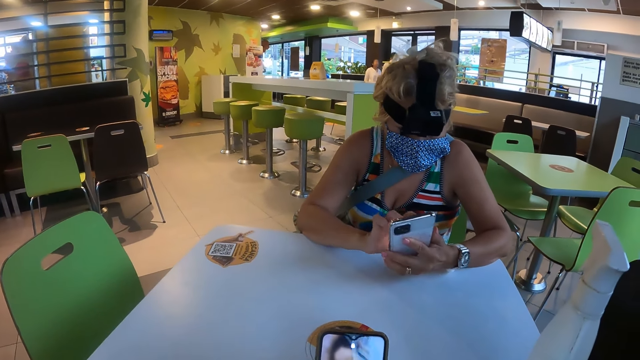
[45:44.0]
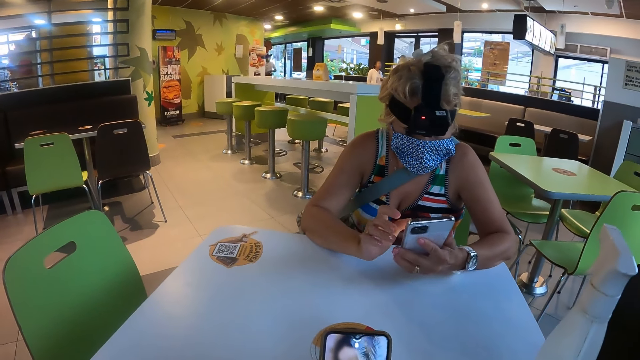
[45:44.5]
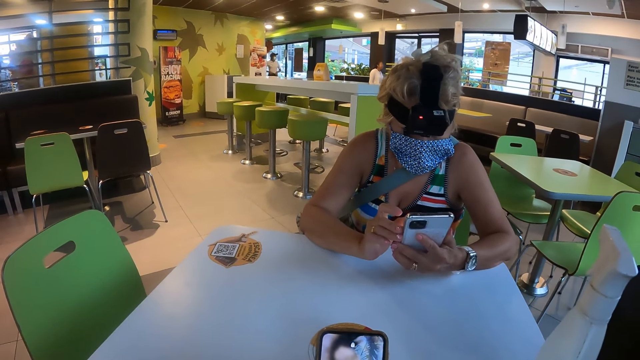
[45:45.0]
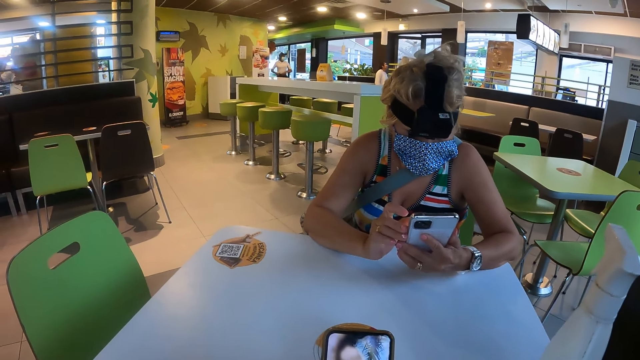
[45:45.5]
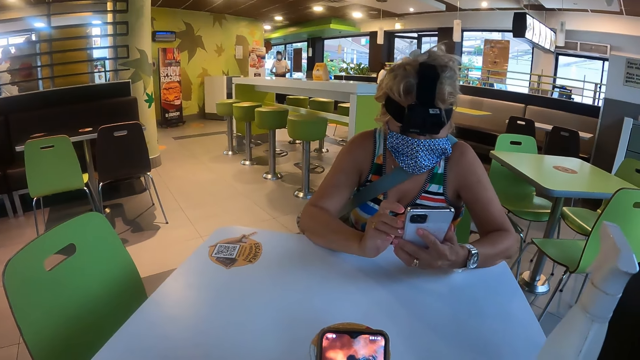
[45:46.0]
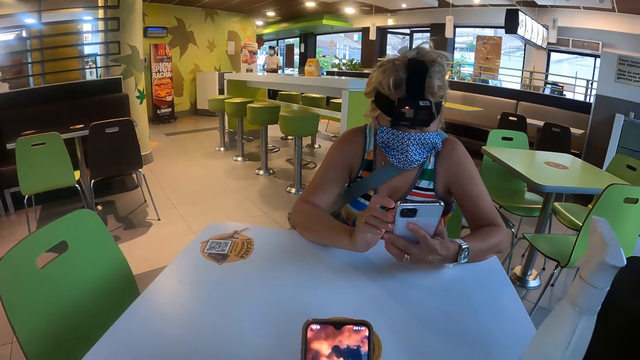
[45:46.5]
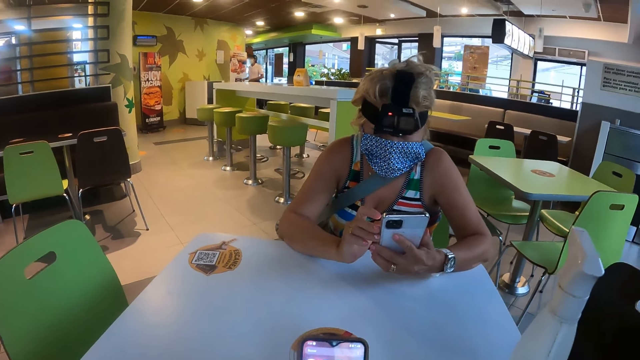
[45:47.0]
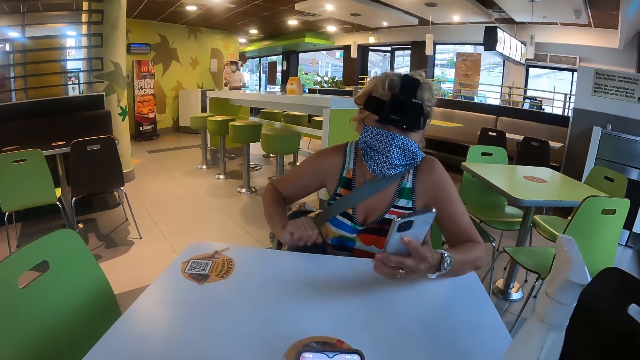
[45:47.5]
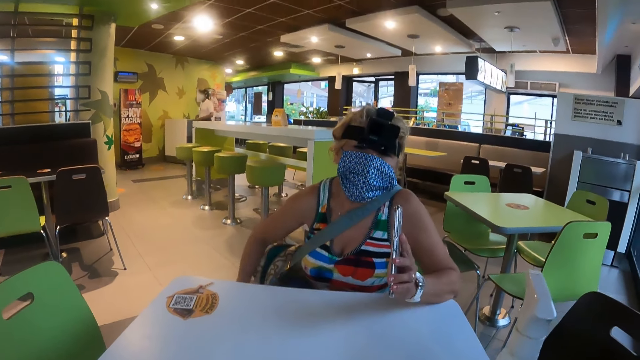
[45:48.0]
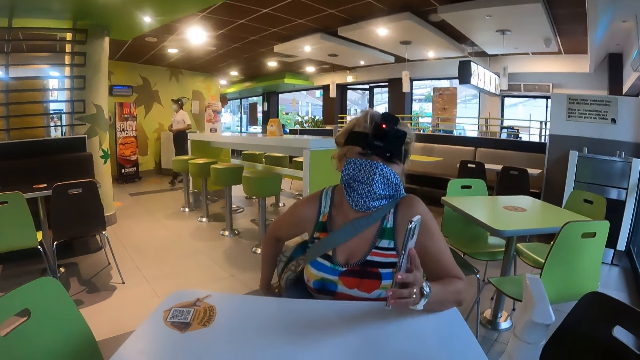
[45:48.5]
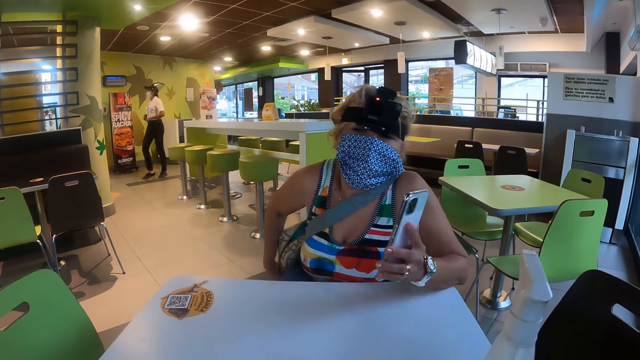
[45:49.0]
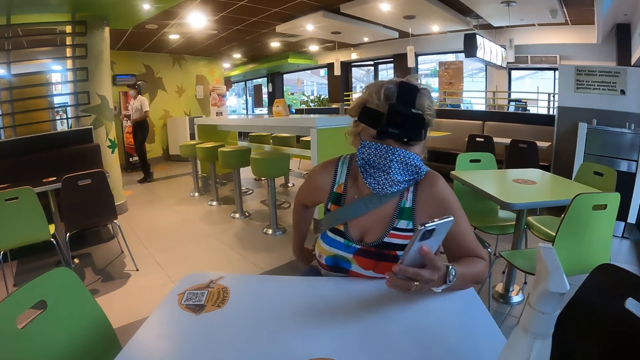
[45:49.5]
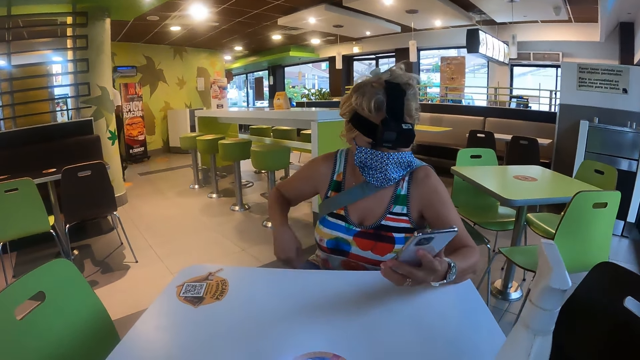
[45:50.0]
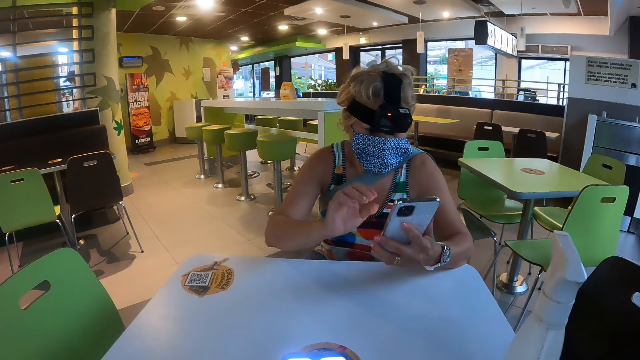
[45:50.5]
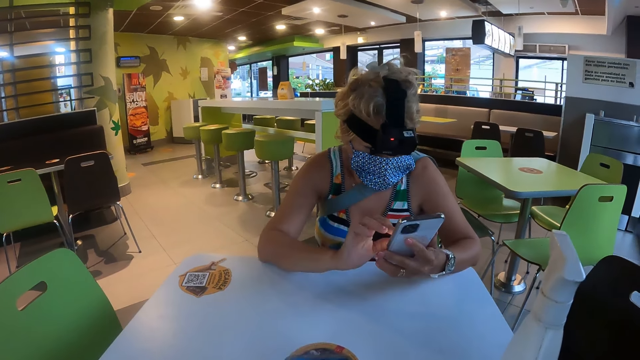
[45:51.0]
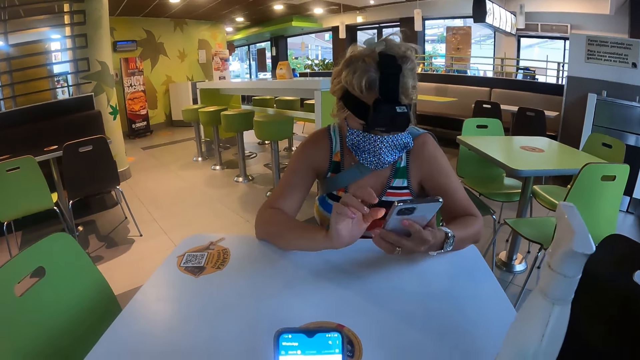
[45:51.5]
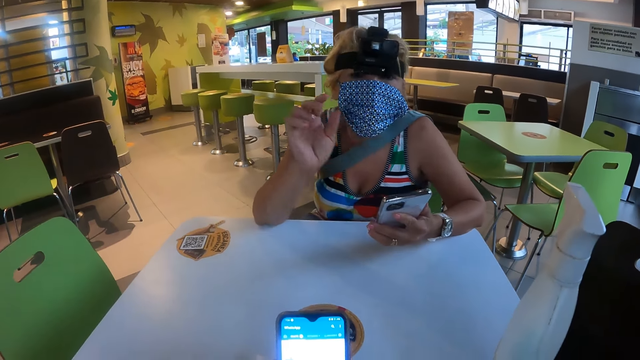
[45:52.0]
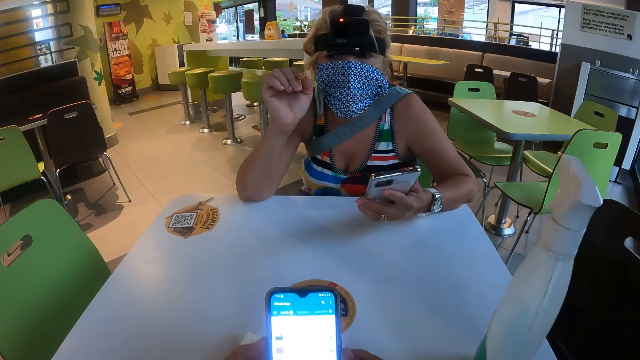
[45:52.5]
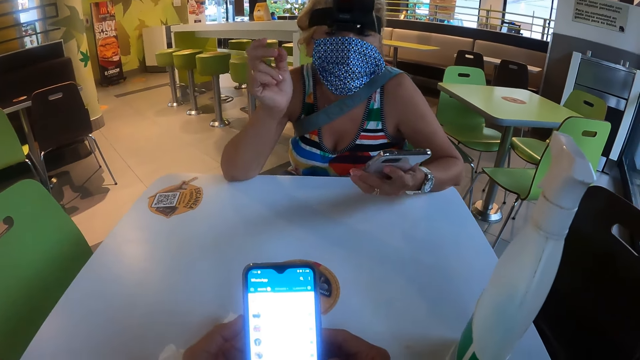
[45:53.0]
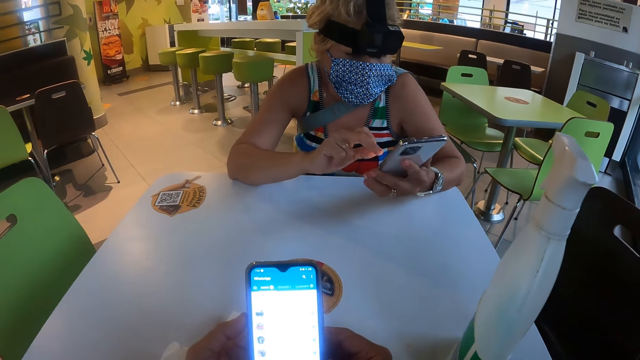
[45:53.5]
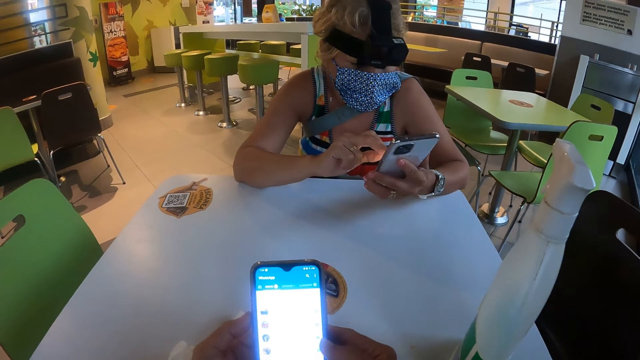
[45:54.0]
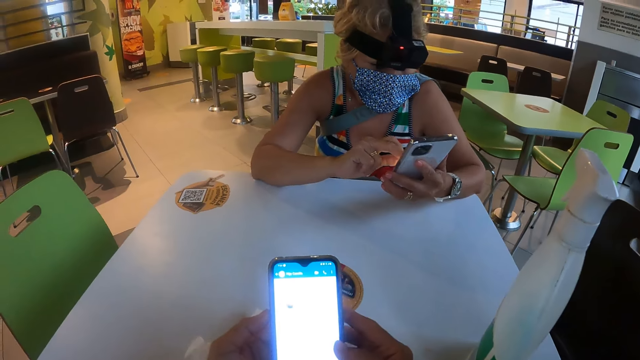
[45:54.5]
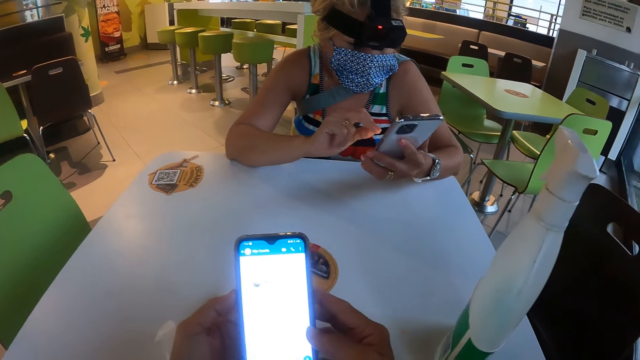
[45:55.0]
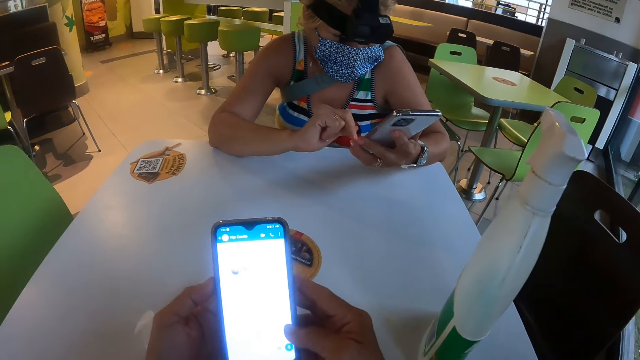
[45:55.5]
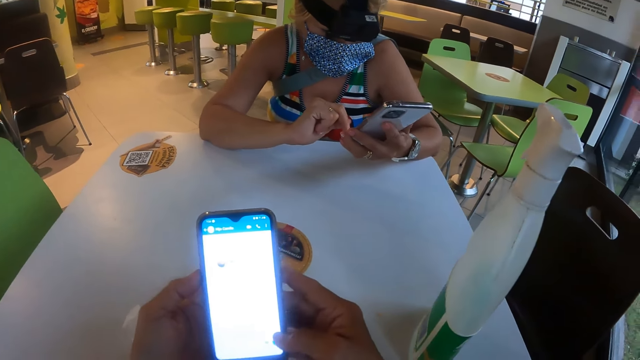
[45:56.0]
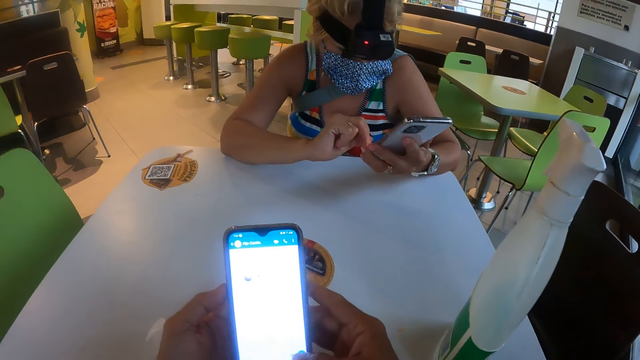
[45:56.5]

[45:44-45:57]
A woman adjusts the bag. The woman operates the phone. The woman gestures to the camera wearer. The woman operates the phone.

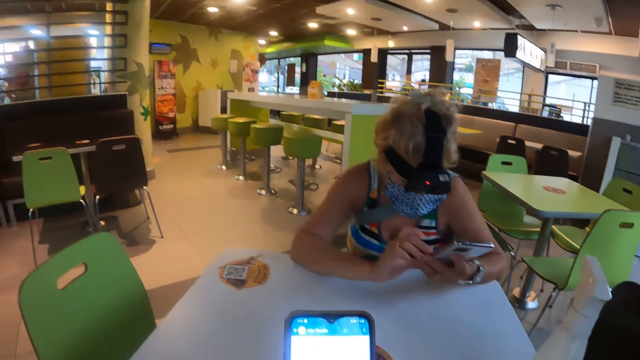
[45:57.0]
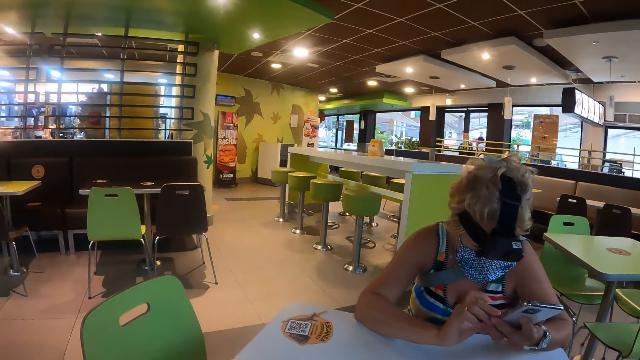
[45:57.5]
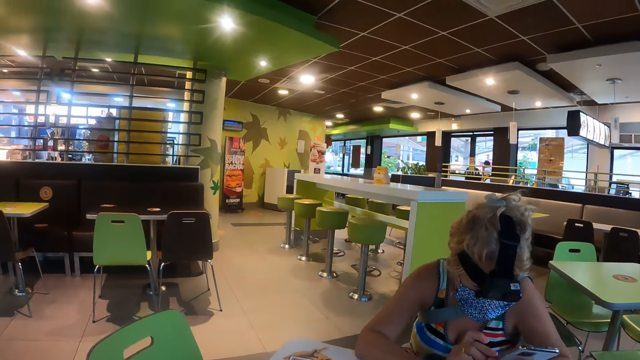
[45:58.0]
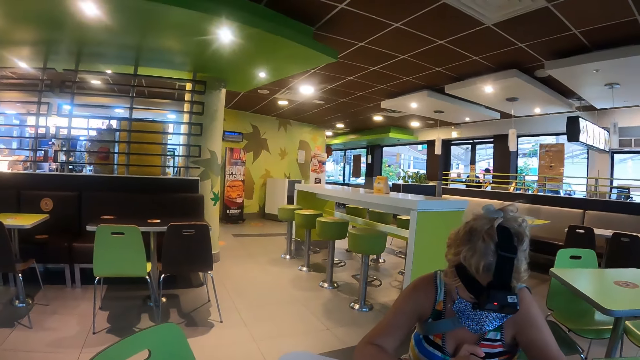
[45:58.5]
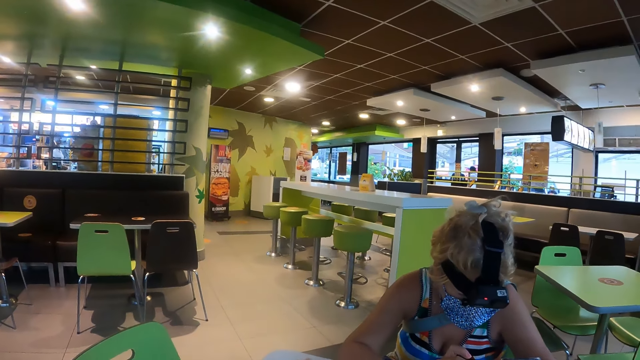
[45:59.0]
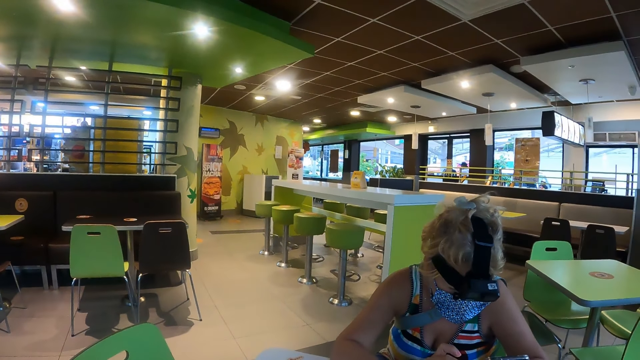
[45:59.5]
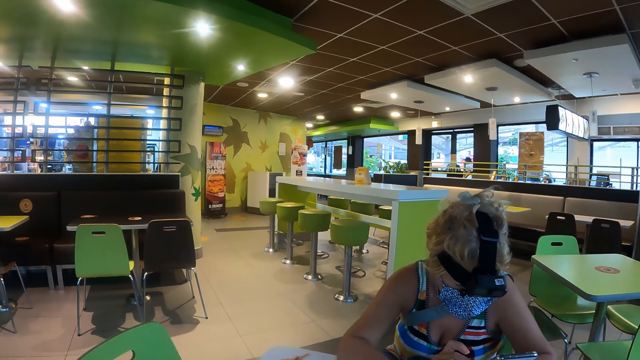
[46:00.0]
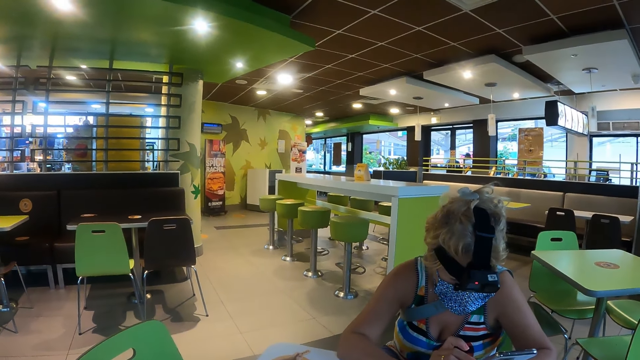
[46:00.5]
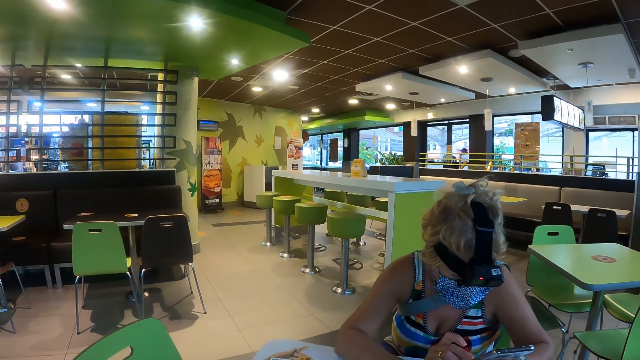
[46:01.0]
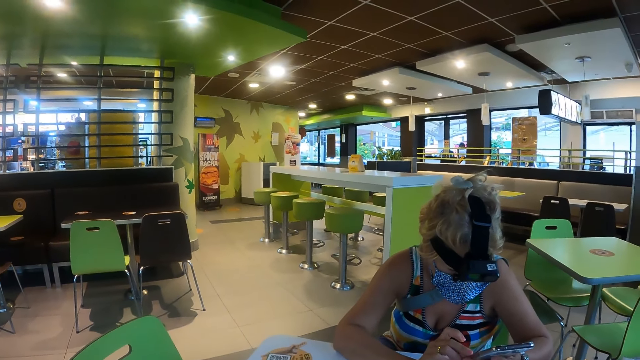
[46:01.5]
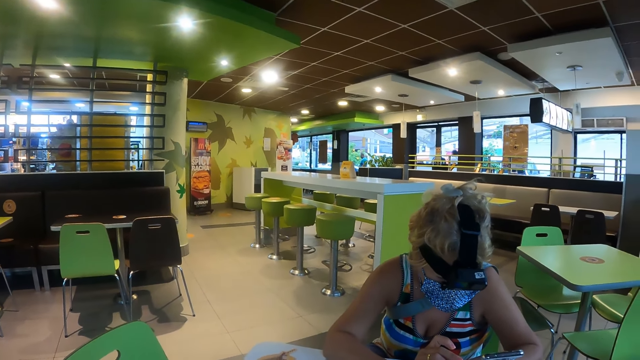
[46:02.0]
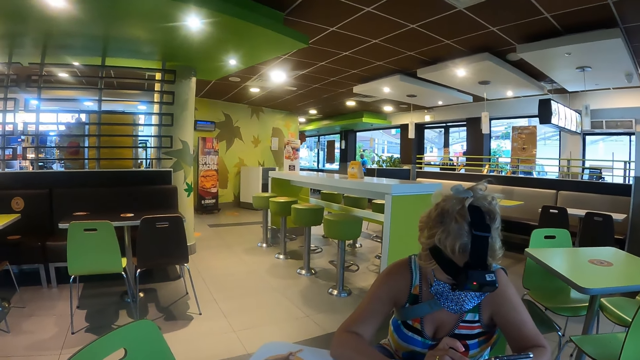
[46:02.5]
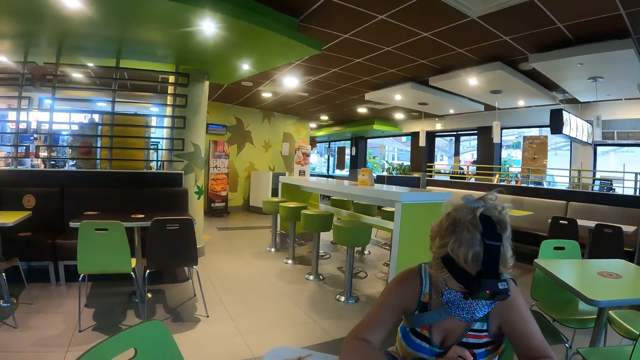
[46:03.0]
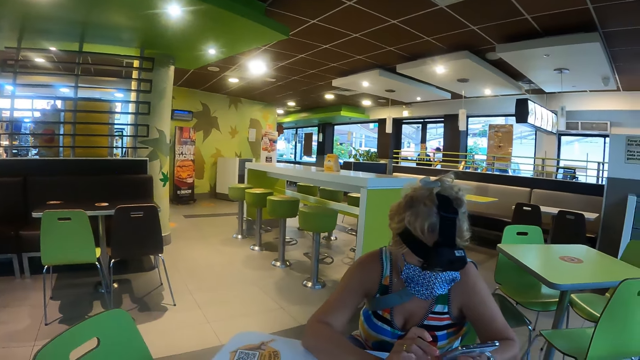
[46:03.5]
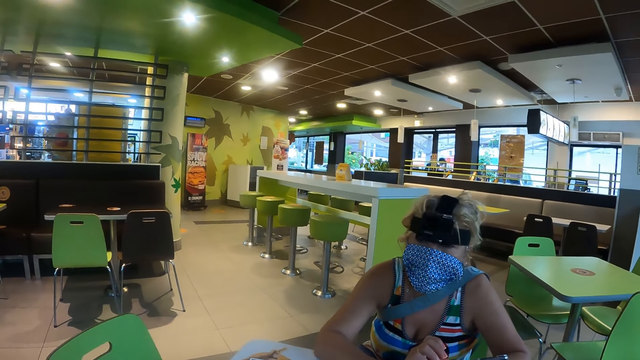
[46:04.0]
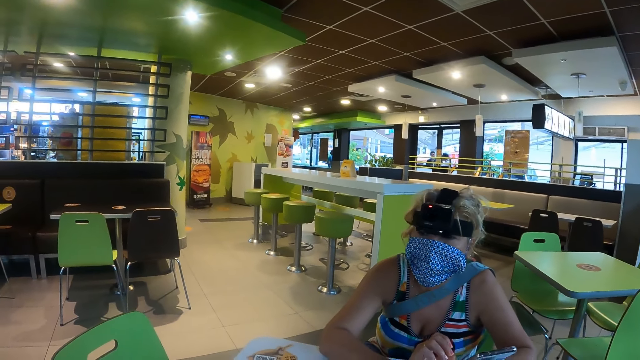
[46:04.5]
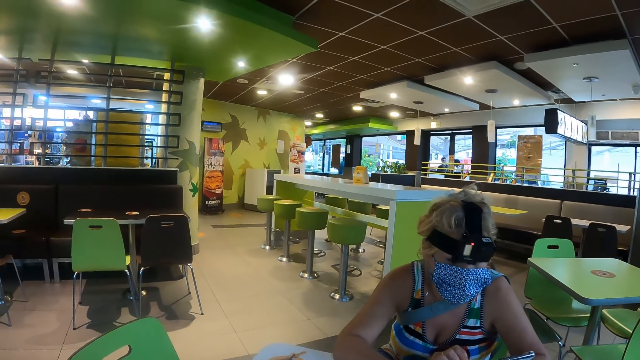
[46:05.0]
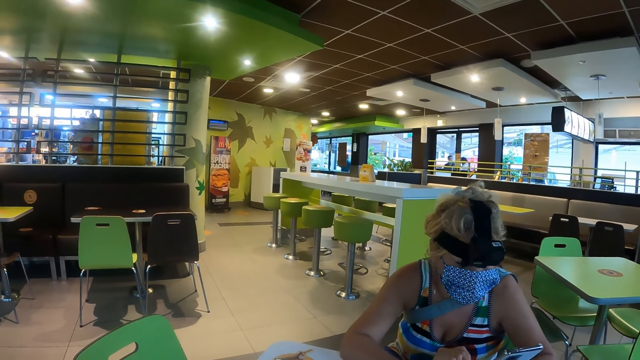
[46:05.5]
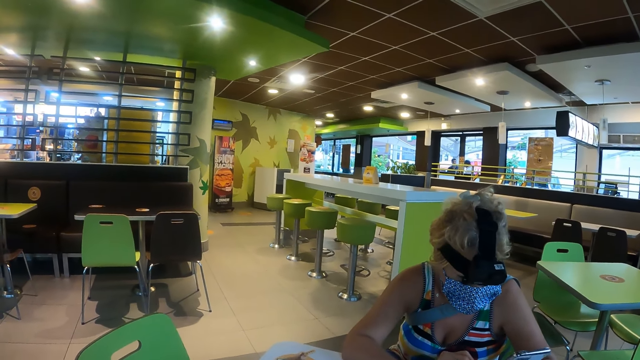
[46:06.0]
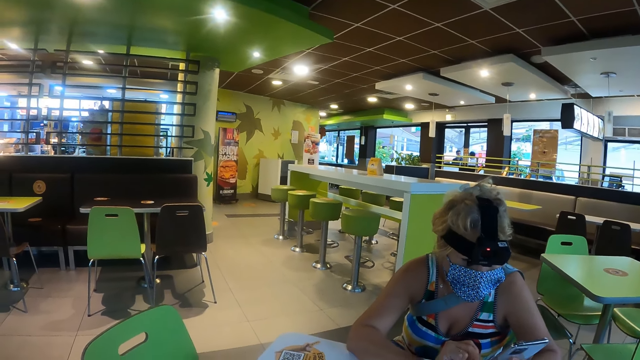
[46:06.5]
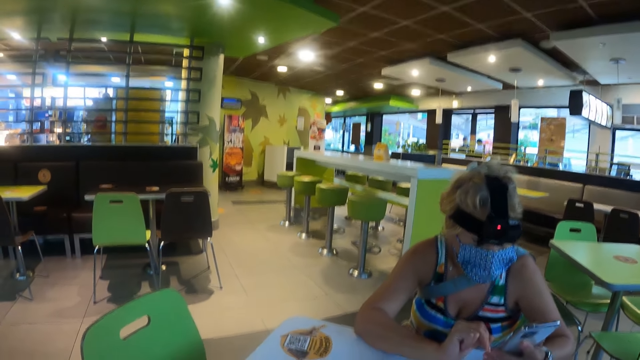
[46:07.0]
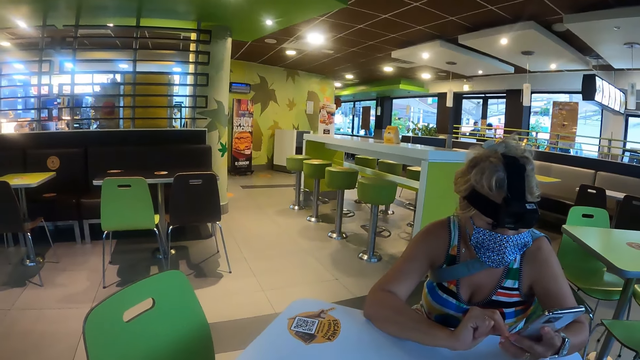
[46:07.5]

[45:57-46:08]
The camera wearer looks around in the restaurant.
